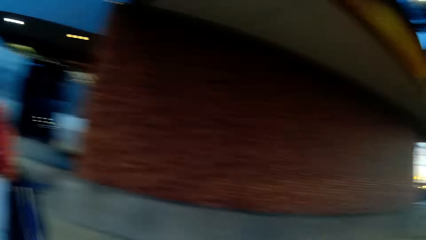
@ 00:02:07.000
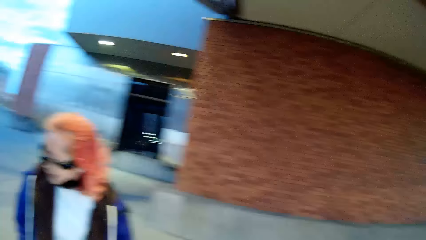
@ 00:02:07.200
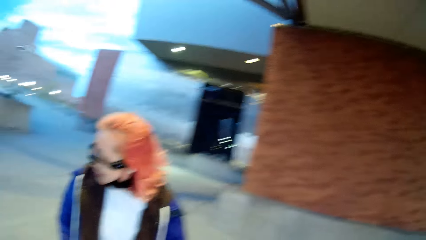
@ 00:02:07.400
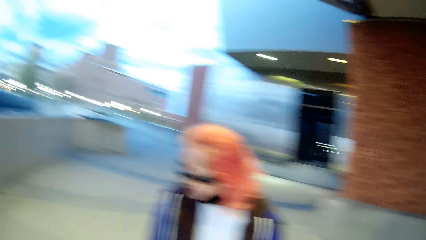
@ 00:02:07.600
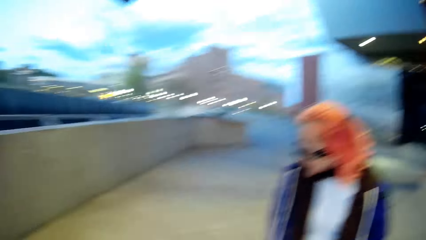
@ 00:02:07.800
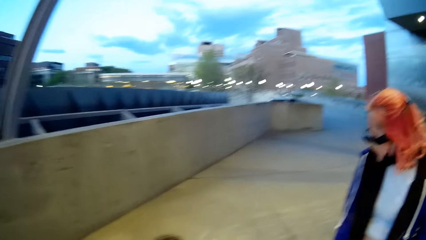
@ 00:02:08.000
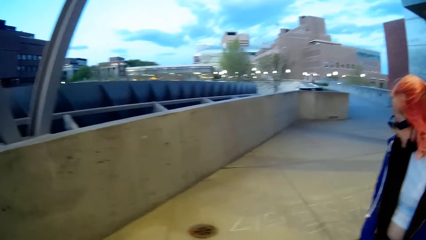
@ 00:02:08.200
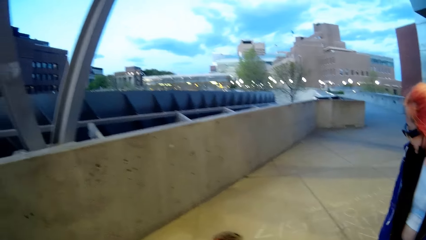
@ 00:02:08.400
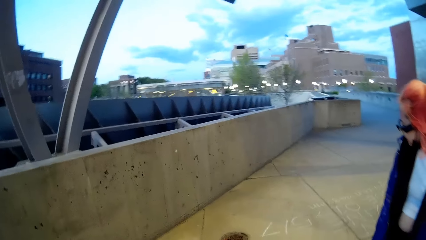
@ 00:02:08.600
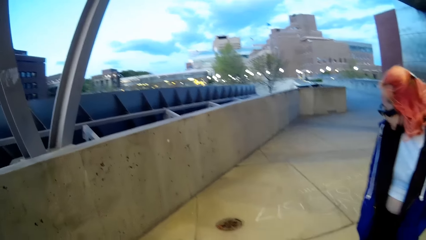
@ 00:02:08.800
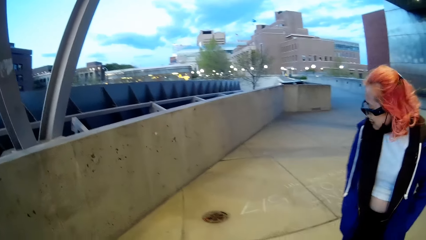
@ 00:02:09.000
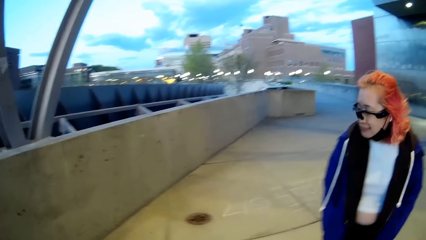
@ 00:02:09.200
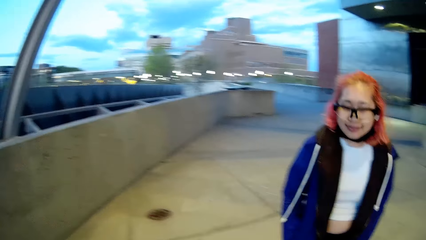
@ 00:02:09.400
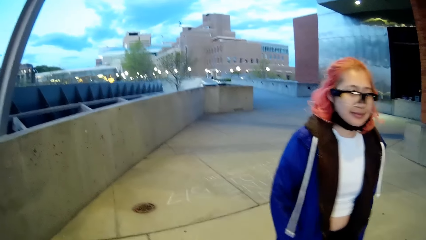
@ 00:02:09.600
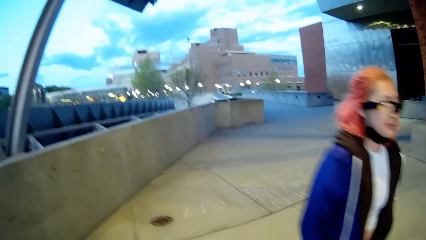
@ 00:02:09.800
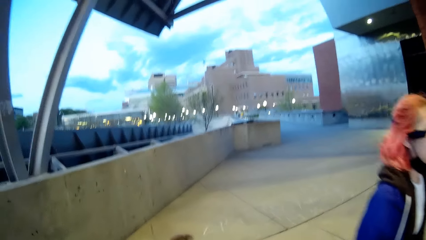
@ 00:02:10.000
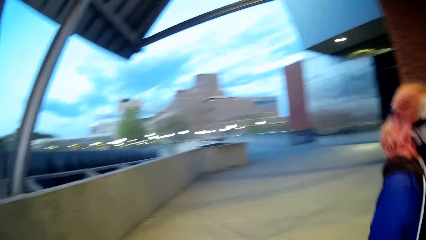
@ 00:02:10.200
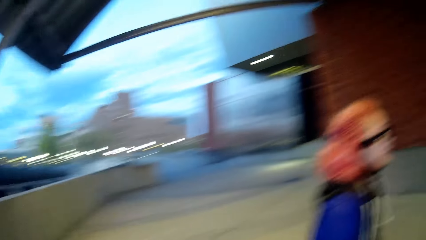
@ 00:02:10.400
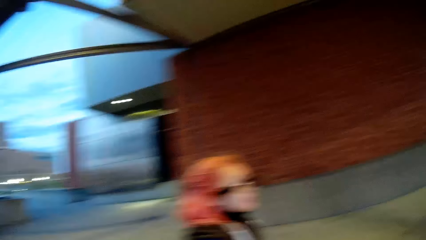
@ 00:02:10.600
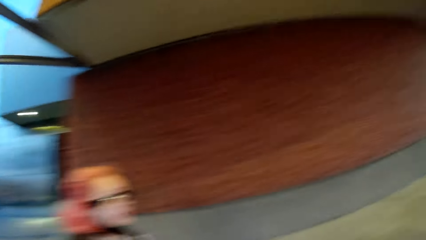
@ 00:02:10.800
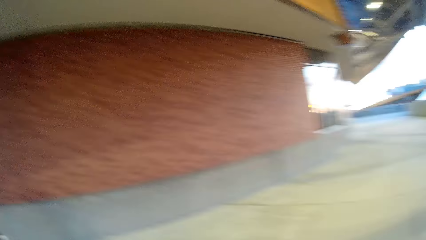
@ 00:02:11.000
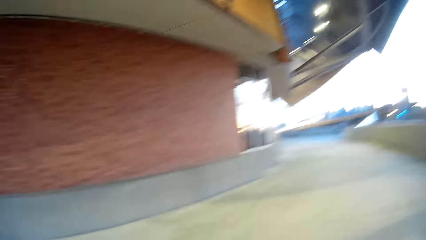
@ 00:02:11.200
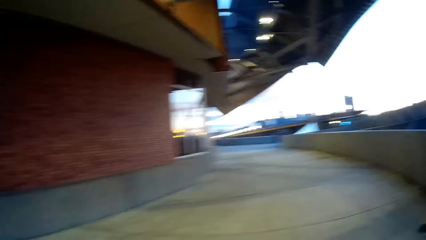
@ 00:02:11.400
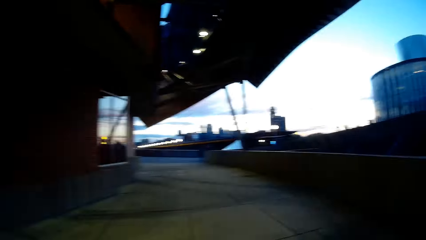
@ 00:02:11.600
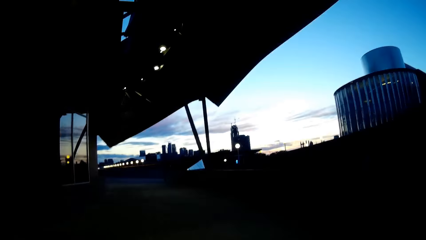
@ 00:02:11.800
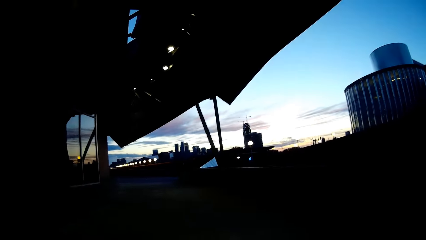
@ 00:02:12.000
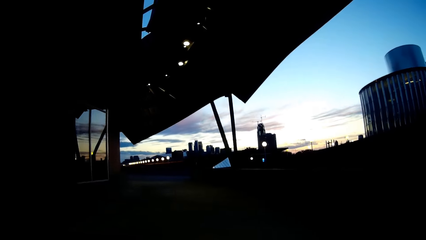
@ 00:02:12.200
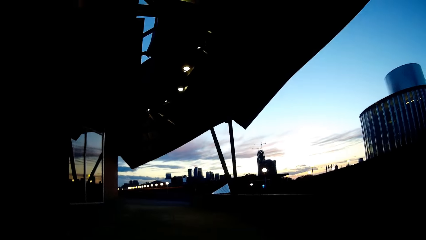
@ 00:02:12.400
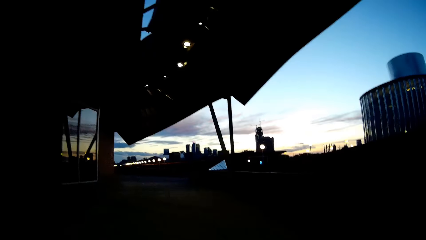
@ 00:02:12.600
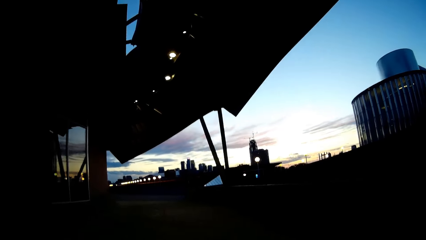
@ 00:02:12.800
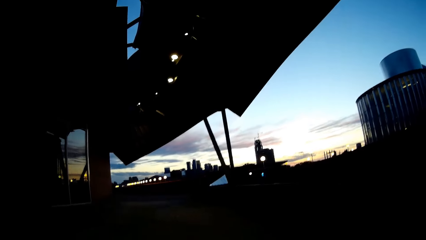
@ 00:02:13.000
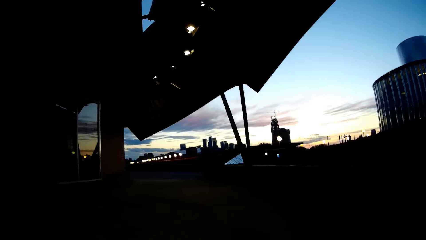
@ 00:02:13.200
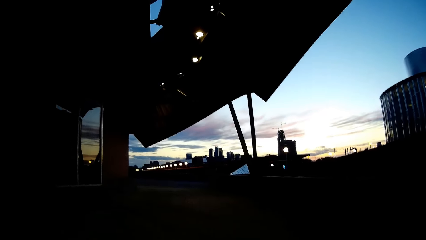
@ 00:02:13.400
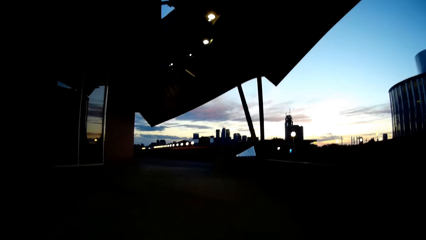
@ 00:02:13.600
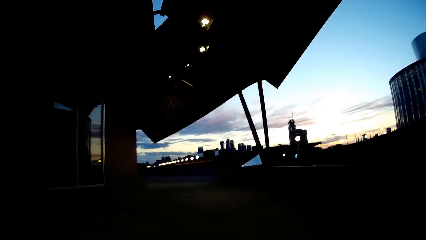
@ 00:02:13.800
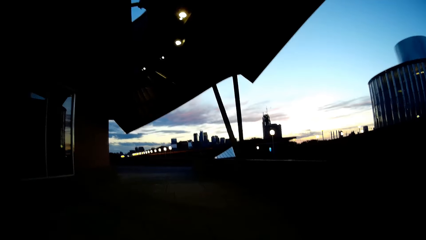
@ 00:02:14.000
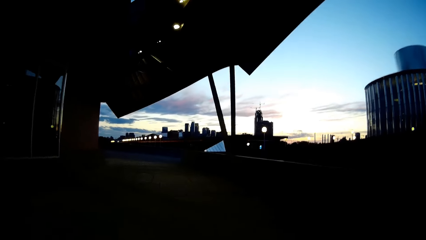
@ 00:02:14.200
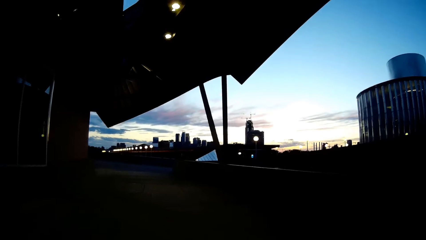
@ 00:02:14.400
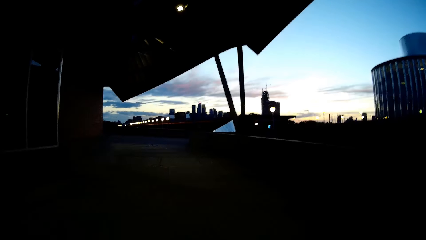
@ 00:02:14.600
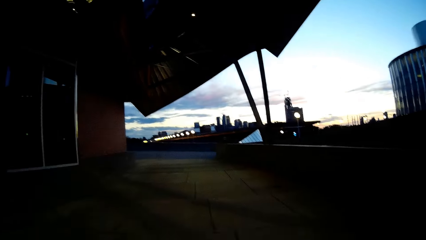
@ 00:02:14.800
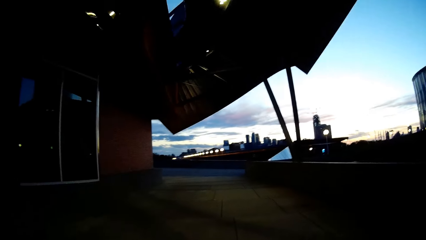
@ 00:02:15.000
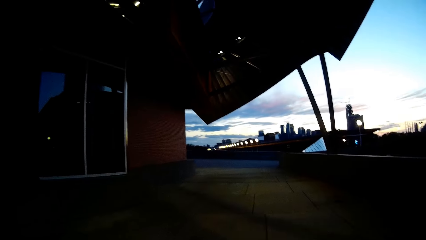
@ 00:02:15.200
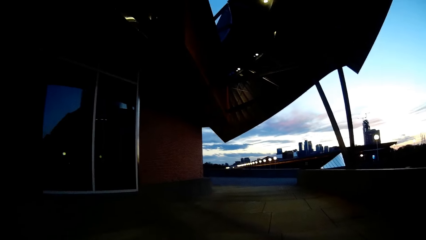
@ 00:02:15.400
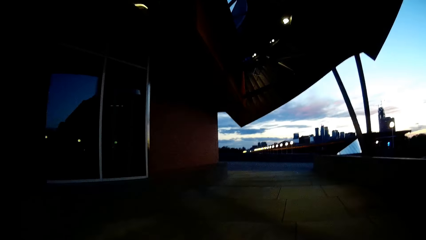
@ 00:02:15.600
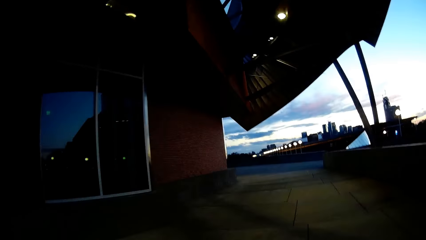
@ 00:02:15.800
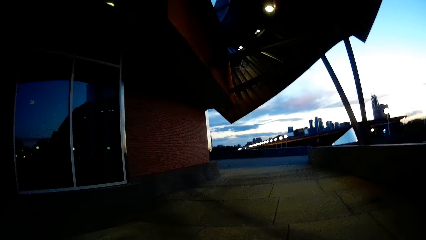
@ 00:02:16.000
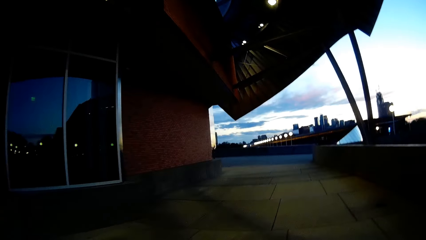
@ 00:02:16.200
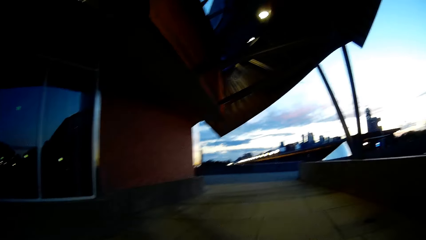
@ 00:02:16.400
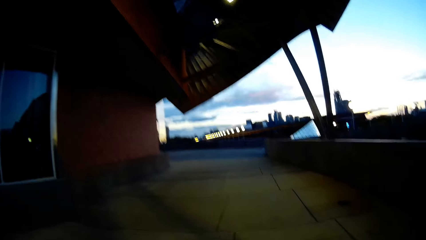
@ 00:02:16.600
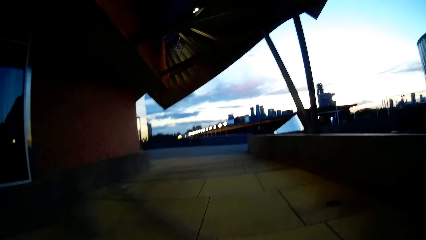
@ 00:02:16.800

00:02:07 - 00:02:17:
The camera wearer looks at the woman. They look around. They converse with the woman. They walk. The woman walks. The camera wearer walks and looks around. They walk. The woman talks to the camera wearer.

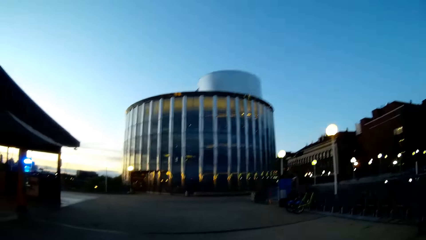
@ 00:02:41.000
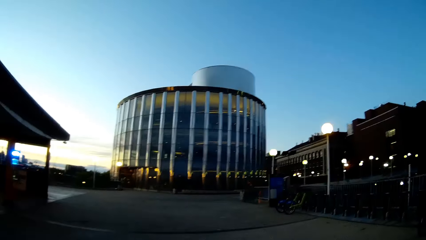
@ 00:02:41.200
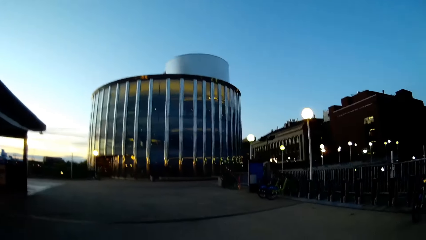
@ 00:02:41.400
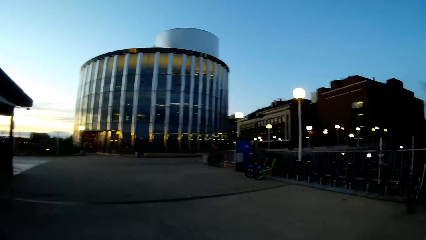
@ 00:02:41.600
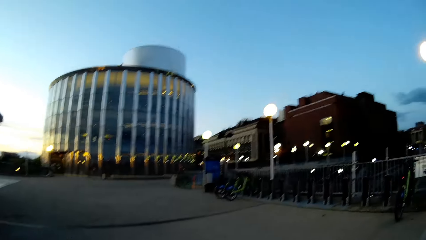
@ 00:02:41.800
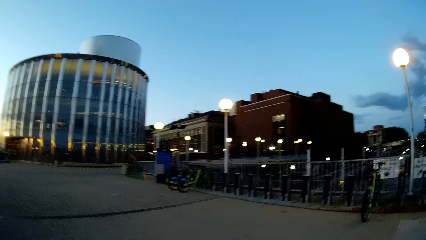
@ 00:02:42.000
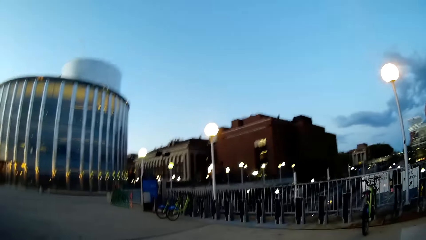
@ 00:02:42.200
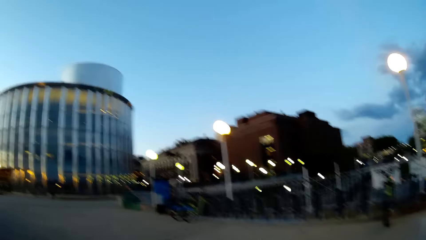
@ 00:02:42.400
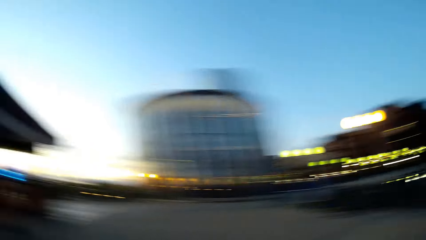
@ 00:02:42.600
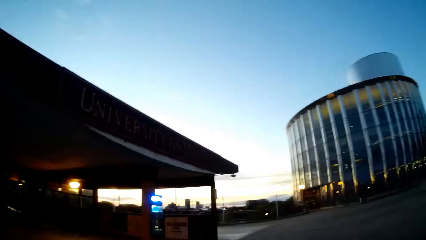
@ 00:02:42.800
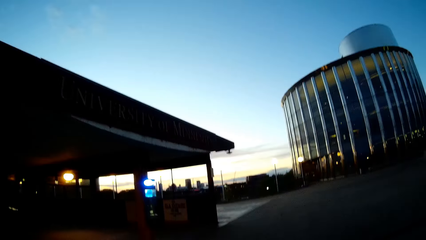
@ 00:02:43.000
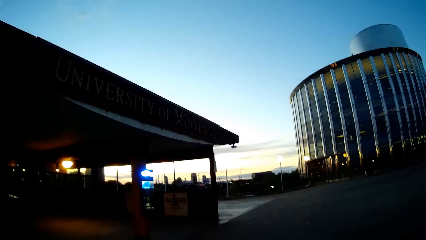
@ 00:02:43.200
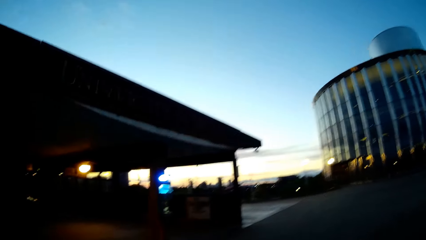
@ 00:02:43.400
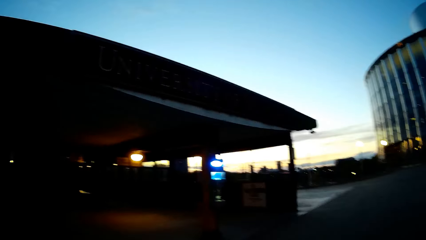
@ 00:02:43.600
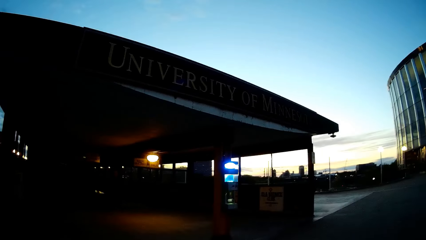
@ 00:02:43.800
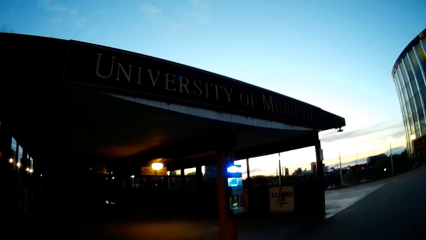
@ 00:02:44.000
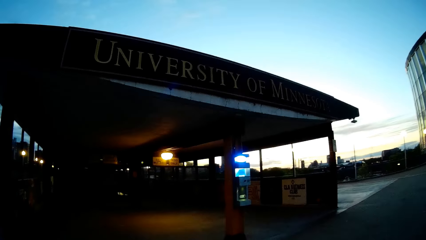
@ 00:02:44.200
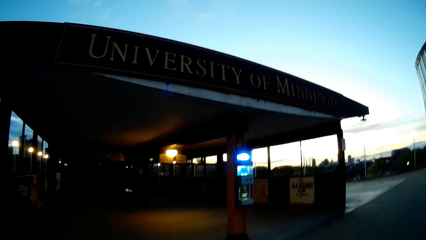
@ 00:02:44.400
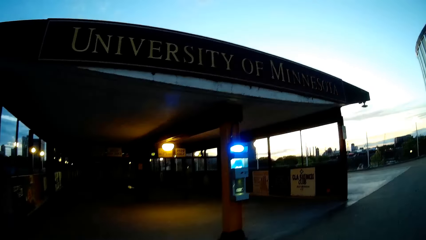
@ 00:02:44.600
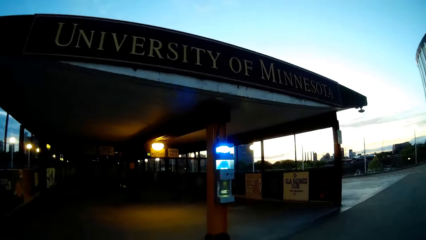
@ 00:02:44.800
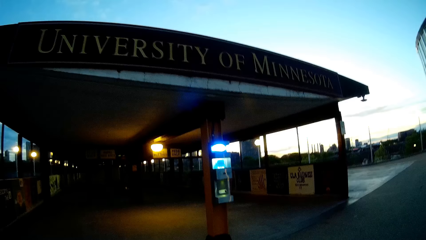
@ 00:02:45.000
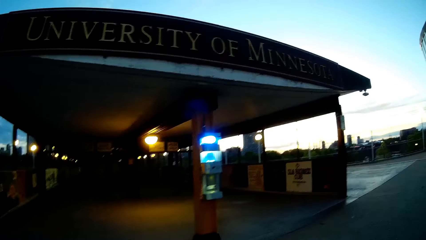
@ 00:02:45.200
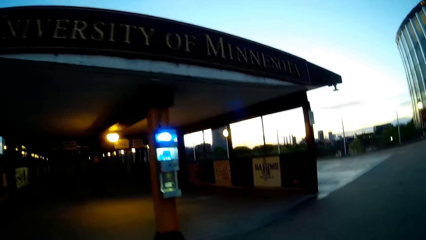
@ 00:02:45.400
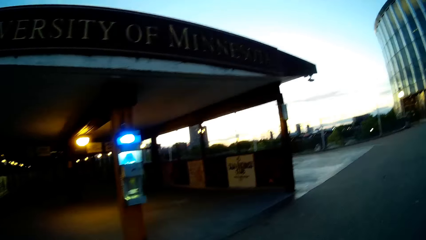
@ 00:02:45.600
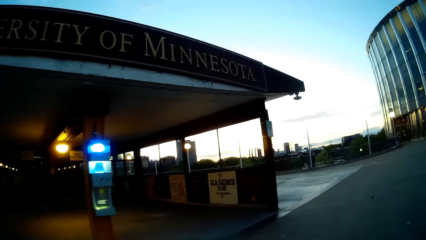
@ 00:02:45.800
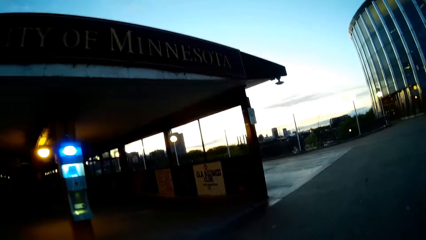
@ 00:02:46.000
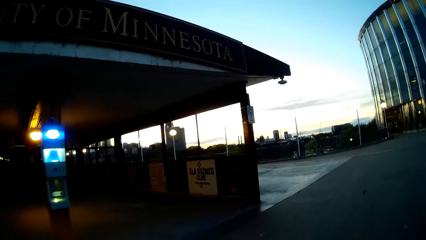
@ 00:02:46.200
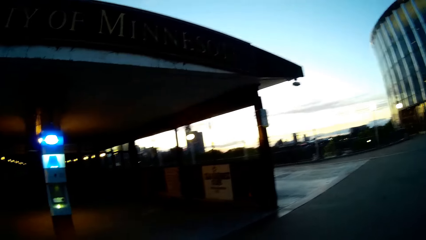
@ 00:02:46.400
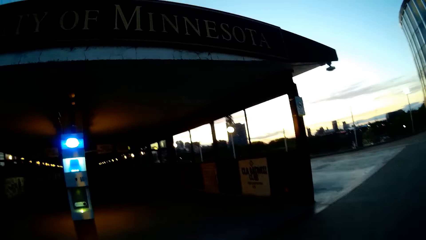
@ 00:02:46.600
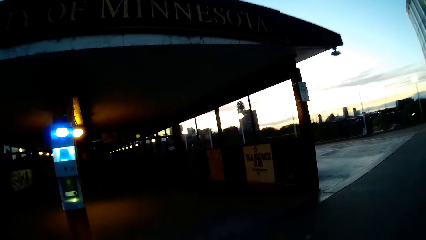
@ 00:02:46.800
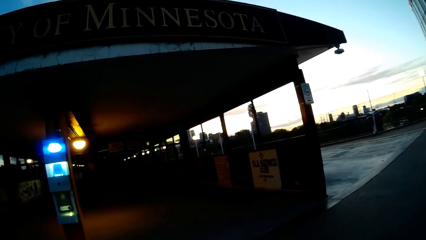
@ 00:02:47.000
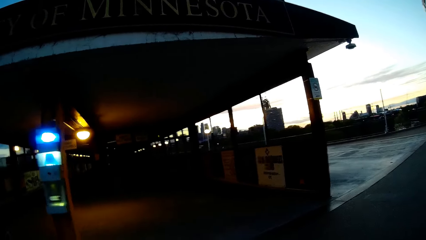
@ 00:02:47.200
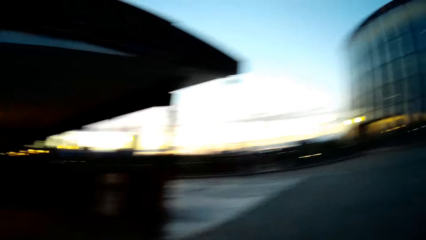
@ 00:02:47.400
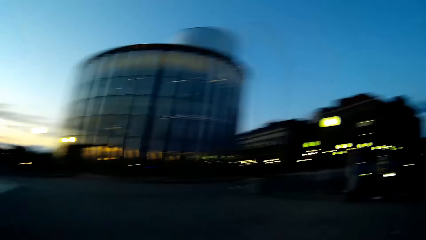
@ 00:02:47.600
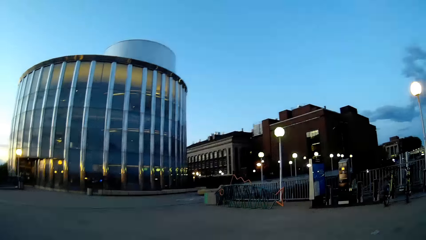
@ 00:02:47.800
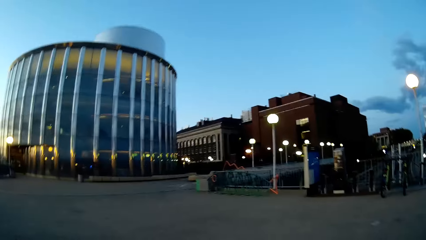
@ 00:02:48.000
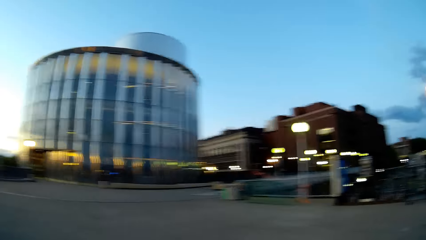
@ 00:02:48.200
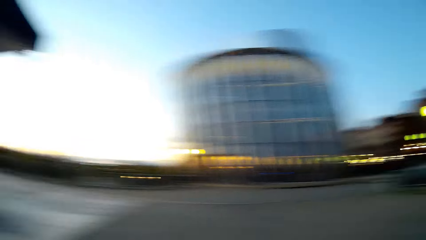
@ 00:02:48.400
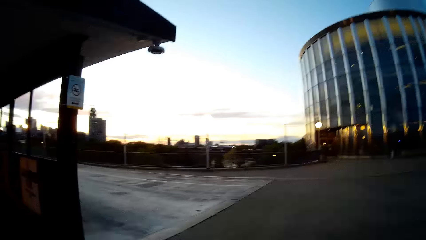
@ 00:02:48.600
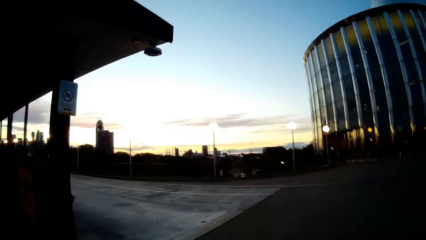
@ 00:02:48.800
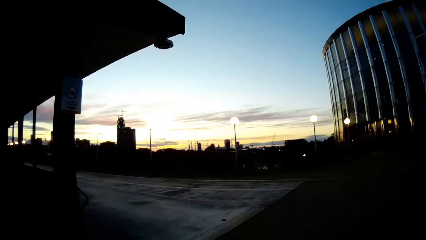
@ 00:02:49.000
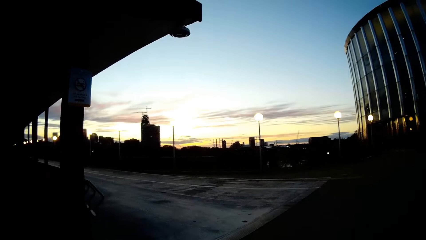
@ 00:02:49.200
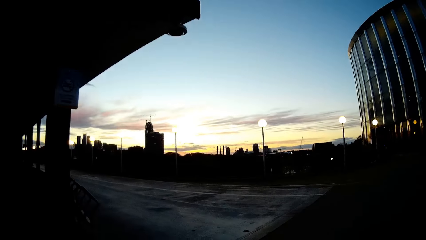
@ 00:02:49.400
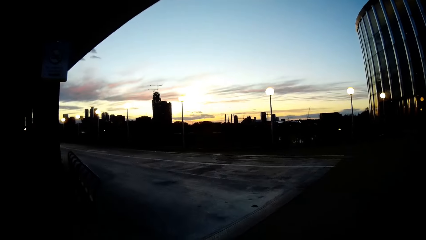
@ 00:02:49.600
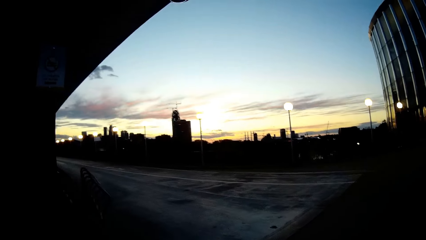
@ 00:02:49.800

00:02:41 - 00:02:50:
The camera wearer walks, talks to a woman and looks around. They look around again and walk. They walk again and look around.
